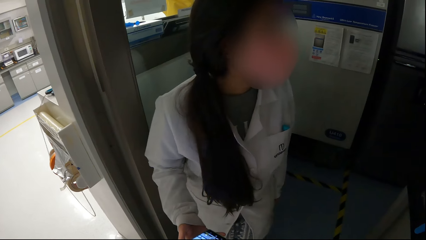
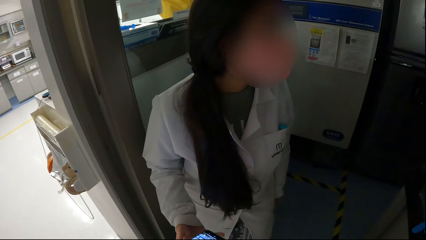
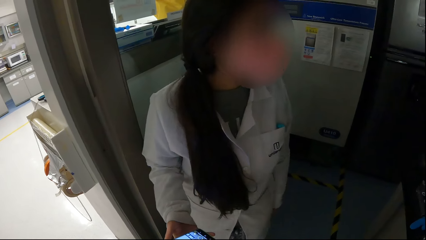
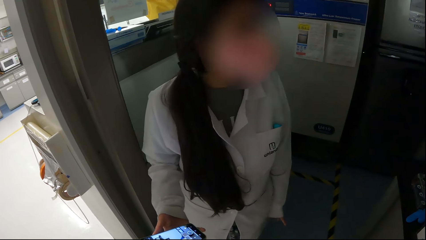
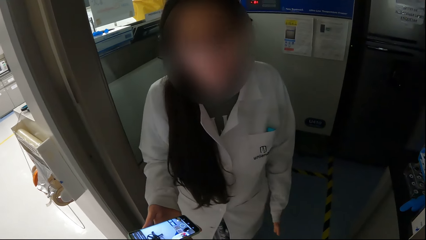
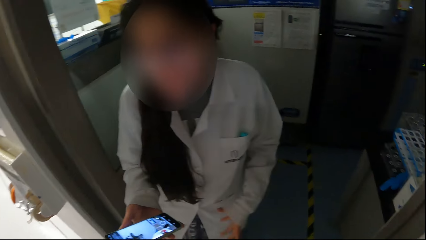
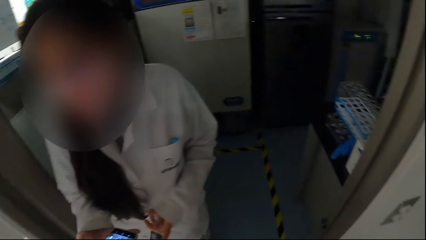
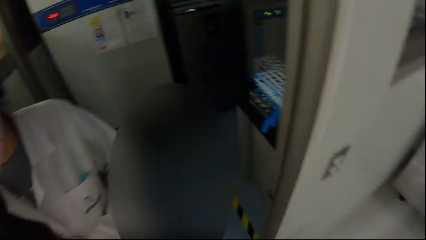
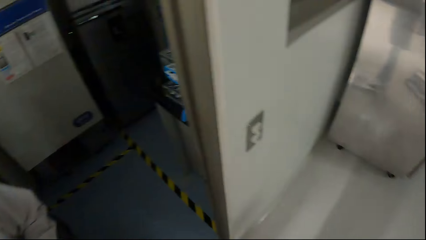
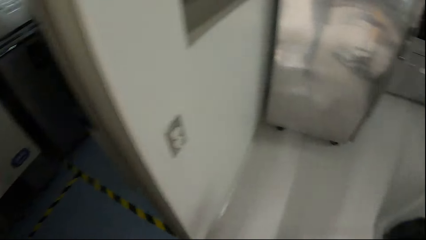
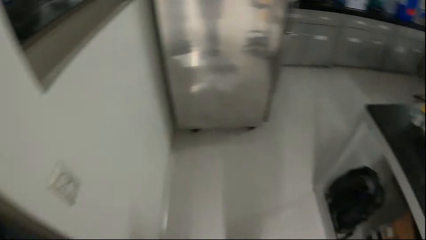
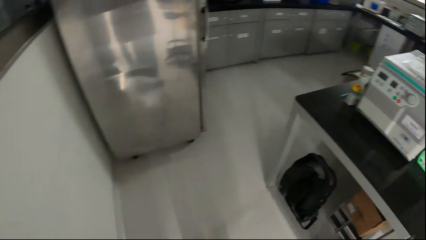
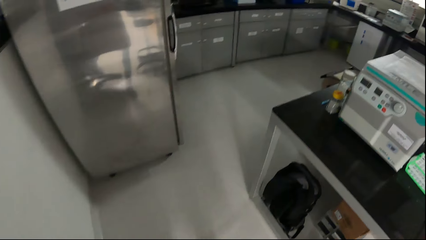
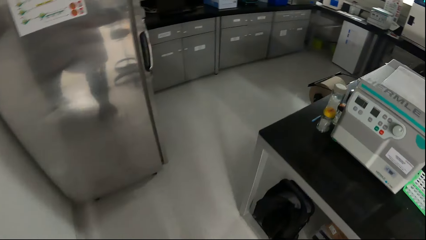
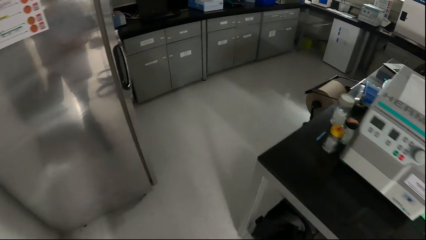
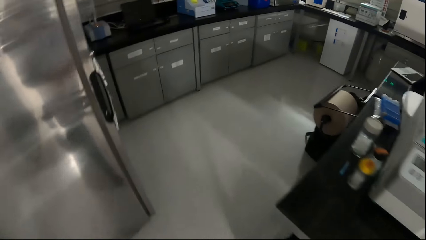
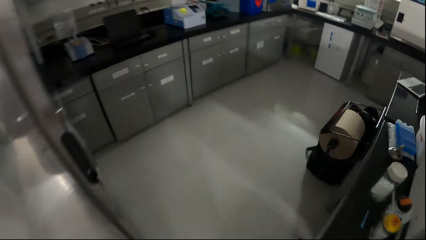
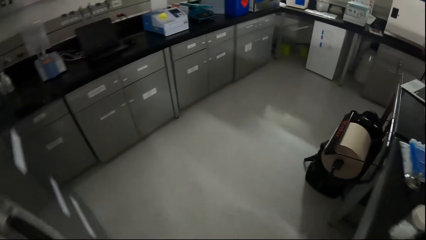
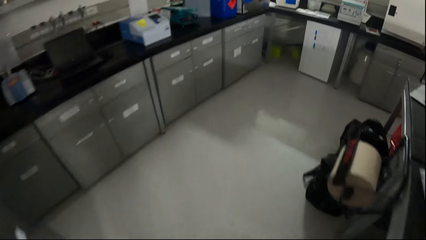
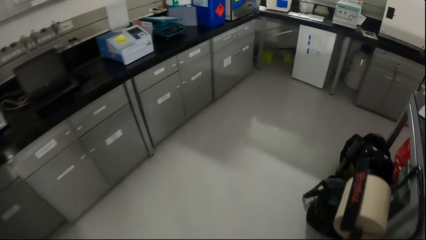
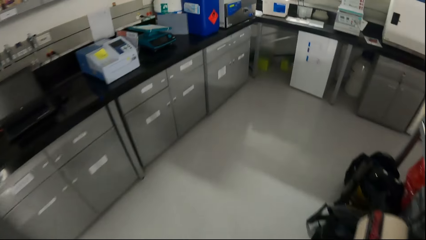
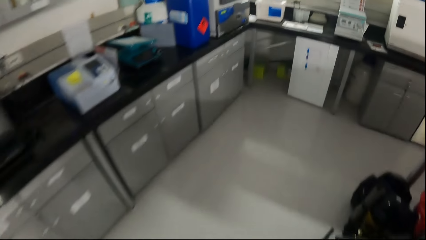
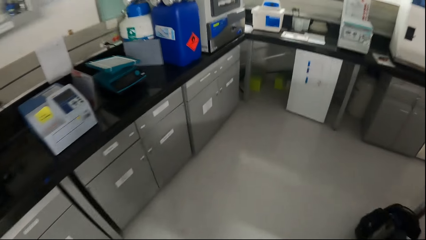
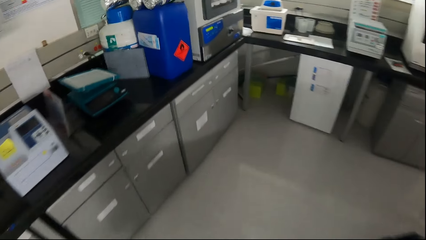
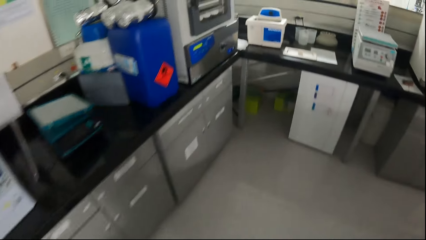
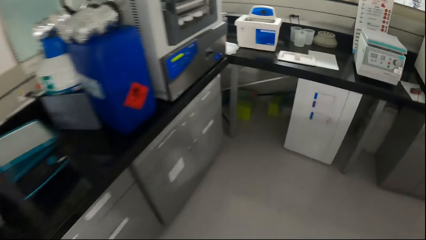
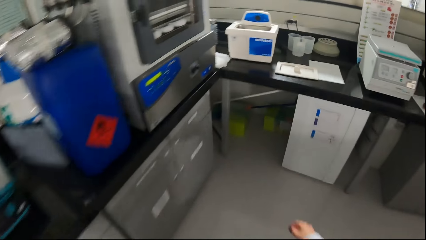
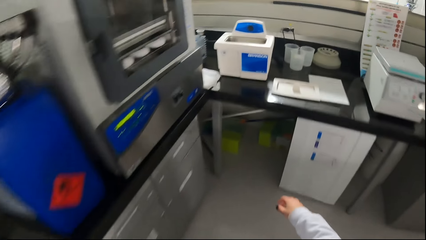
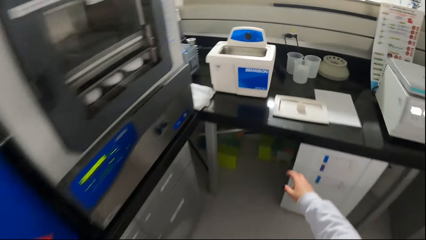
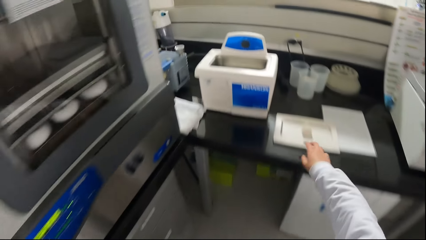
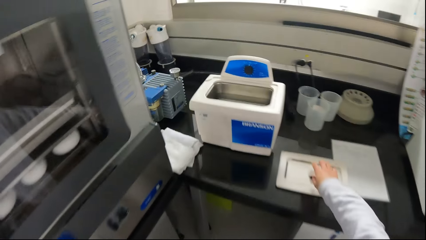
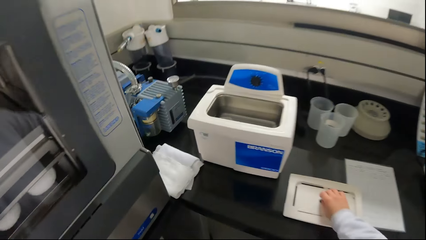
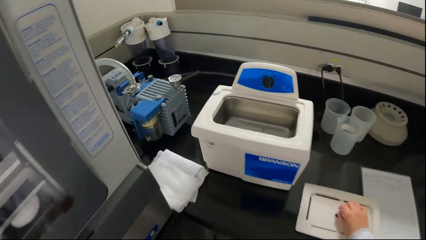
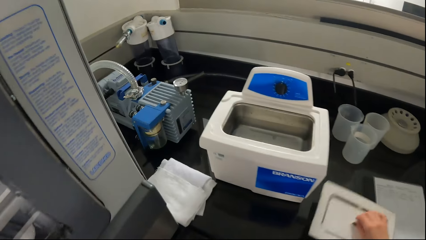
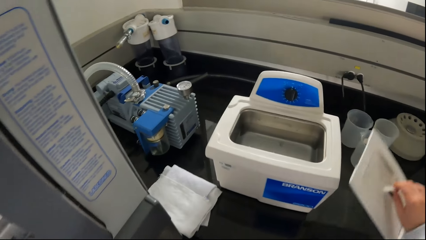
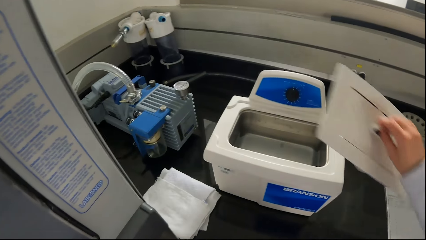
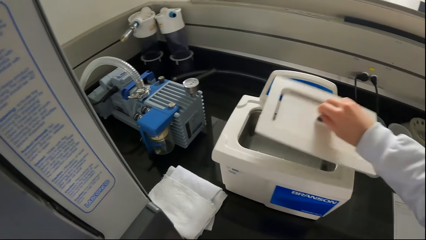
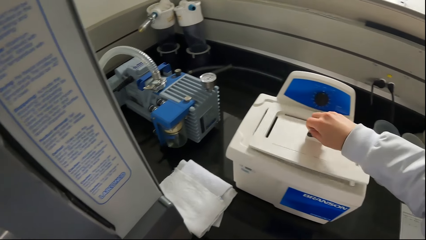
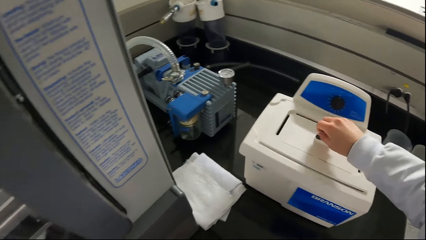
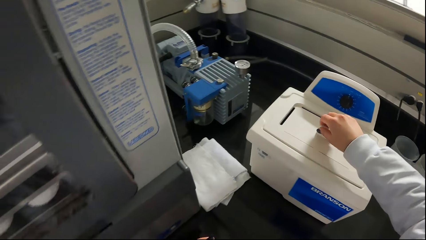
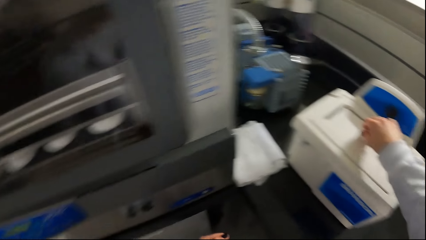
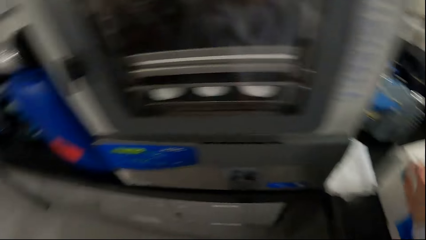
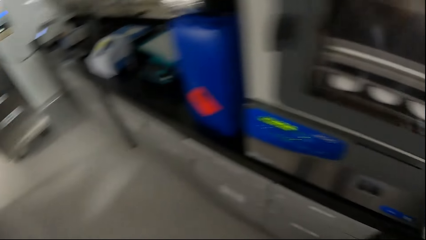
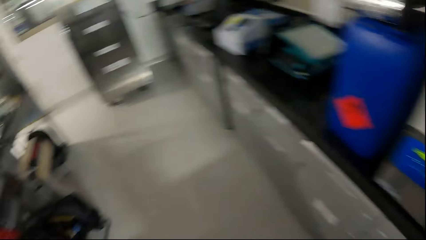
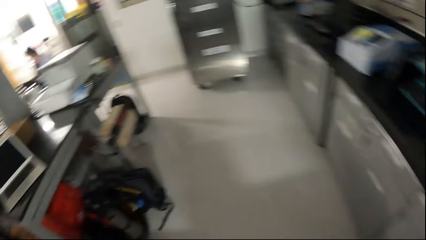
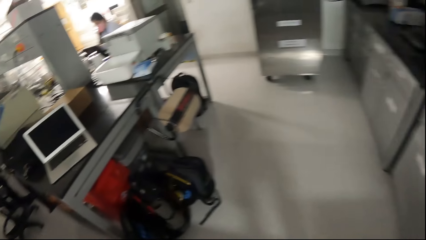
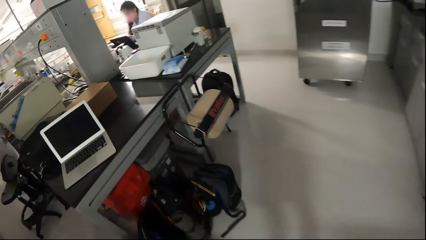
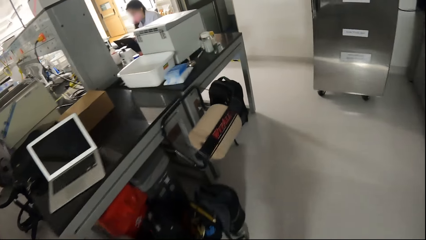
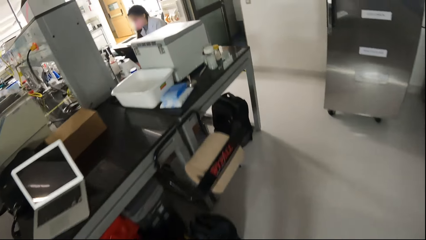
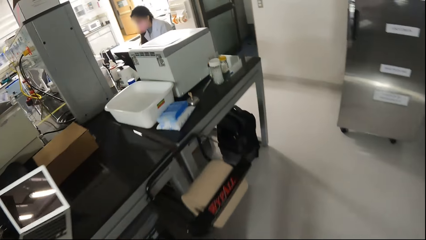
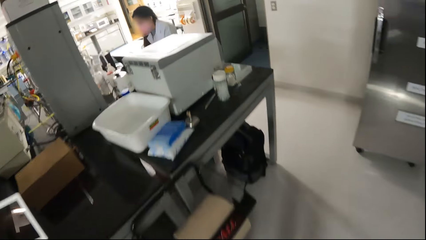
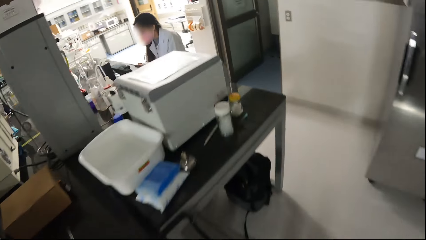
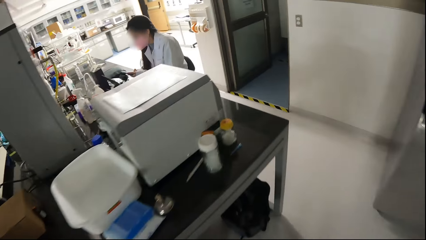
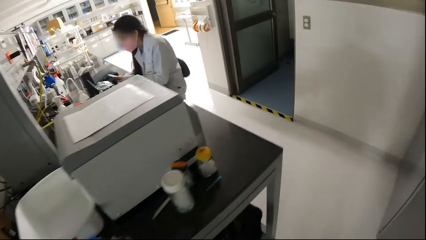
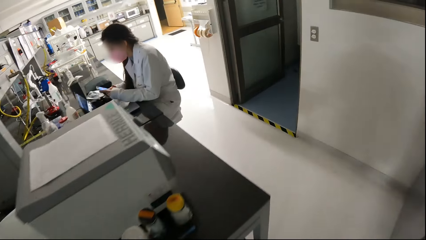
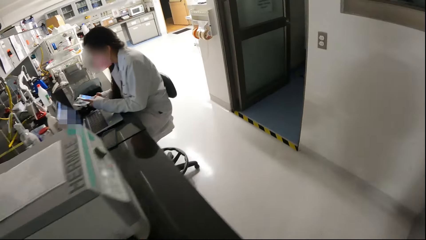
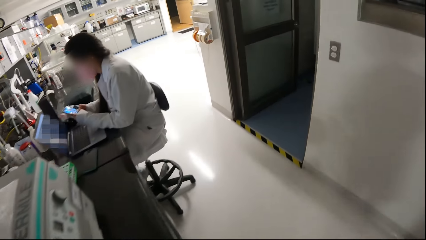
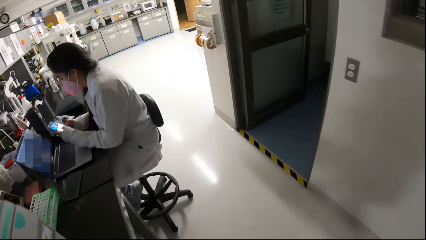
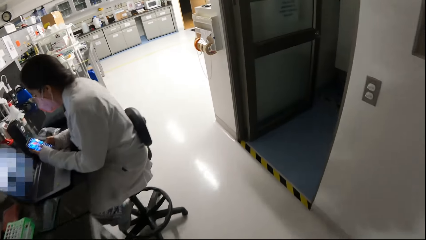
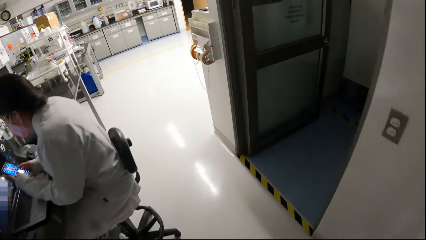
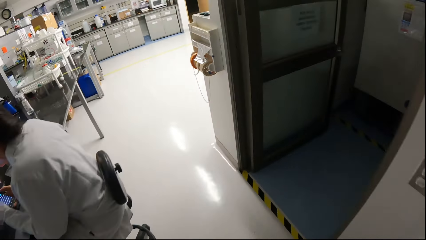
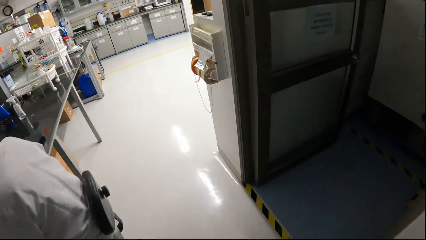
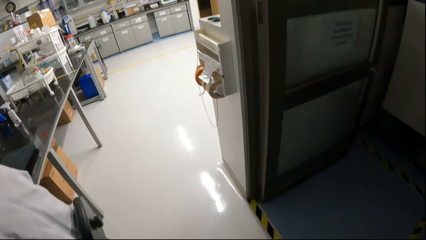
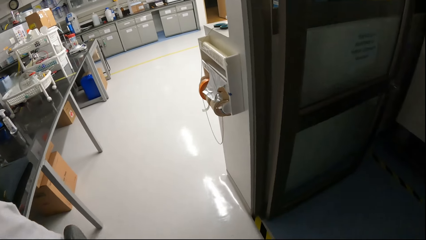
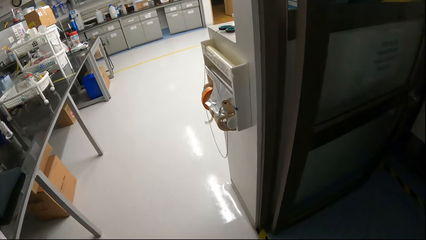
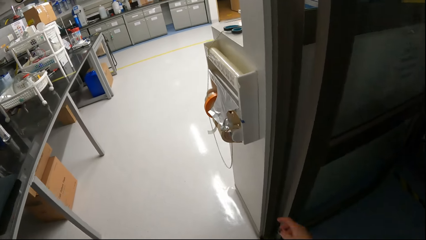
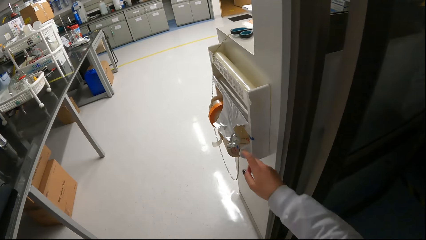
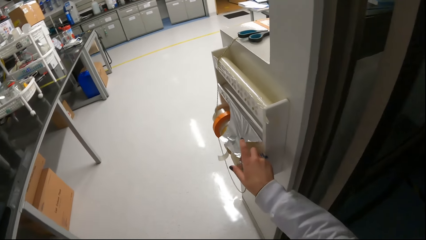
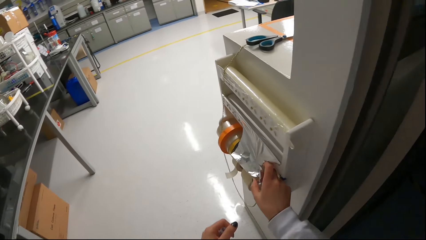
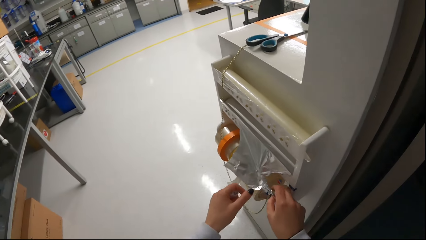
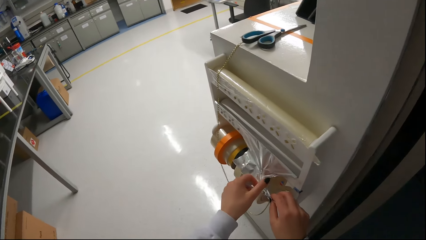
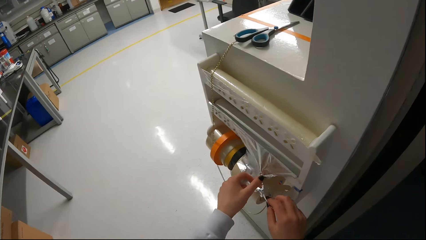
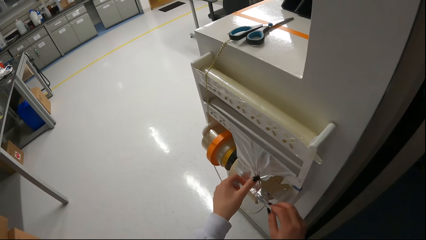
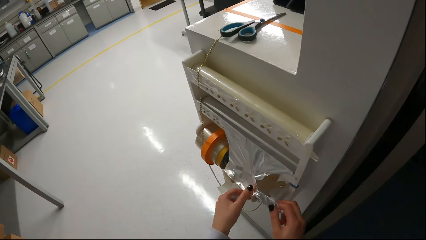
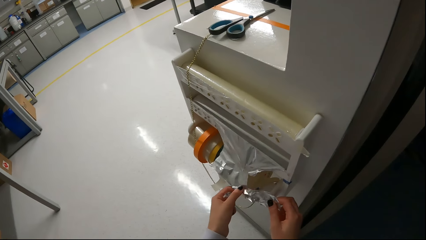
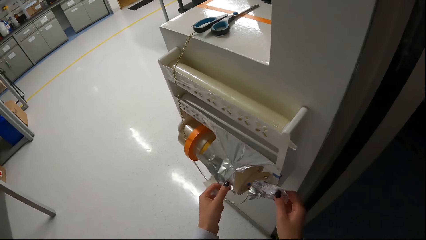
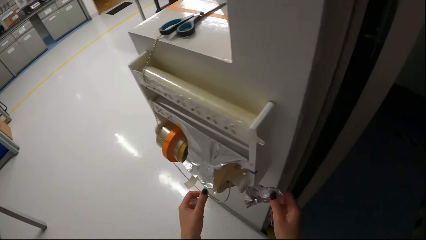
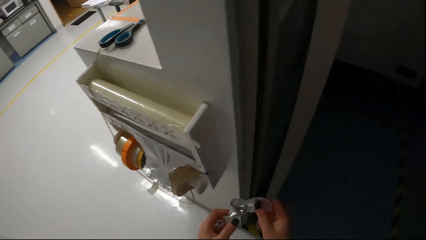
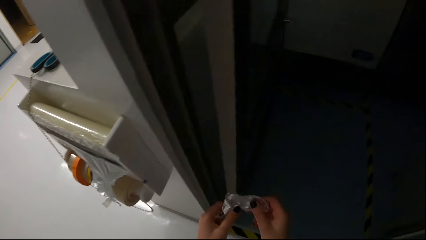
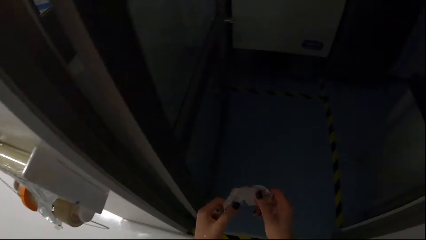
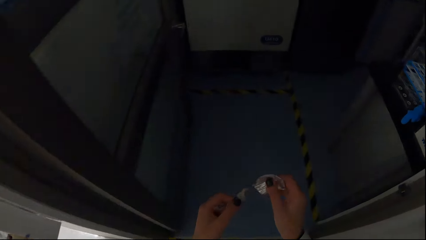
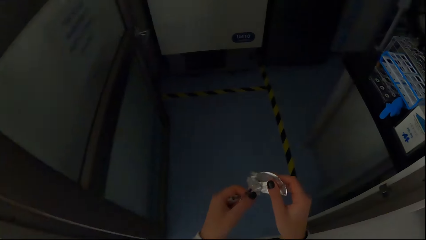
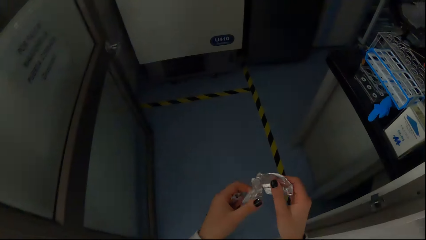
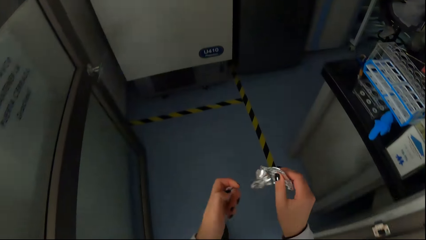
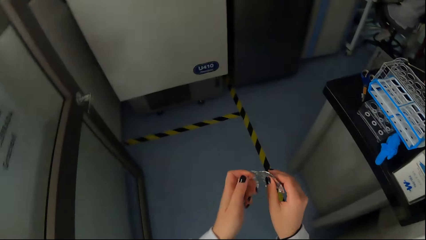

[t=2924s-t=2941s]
A woman holds a phone. The camera wearer turns around. She walks back to the countertop. She picks a lid from the table with her right hand. She holds the laboratory water bath machine lid. She covers the syringe sterilizer with the lid in her right hand. She turns around and walks around. The woman operates the phone with her hands. The camera wearer cuts a piece of foil by the side wall with her hands. She cuts the foil with her hands. She turns around.
